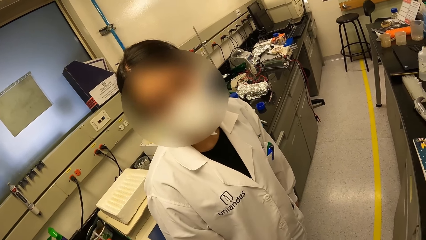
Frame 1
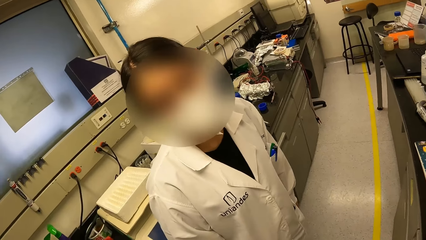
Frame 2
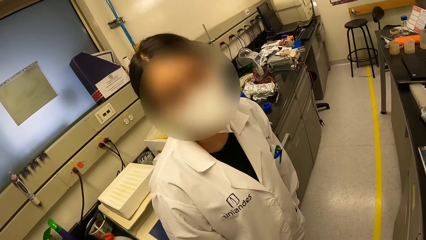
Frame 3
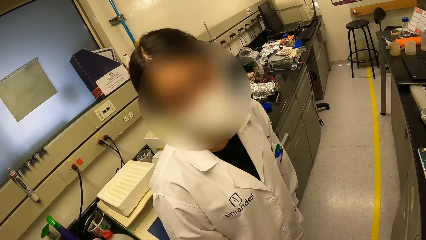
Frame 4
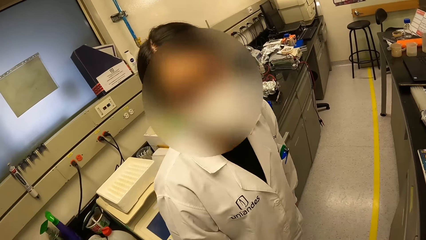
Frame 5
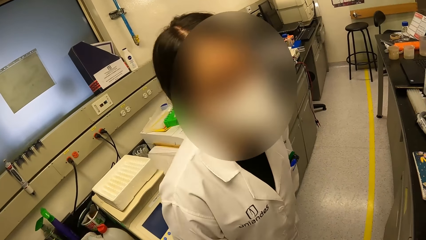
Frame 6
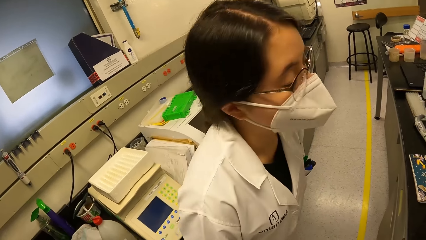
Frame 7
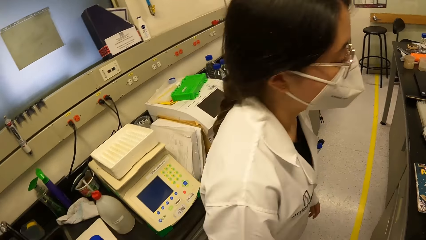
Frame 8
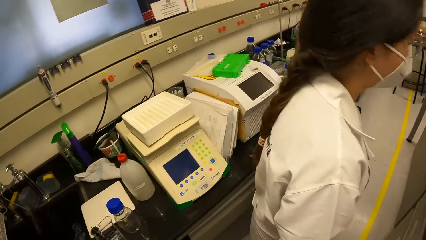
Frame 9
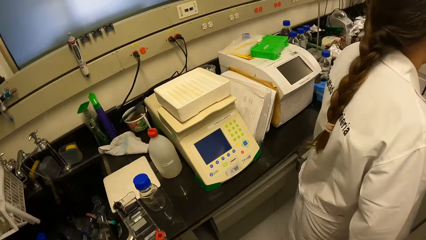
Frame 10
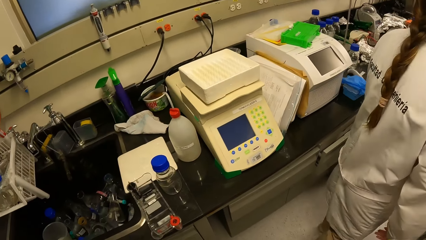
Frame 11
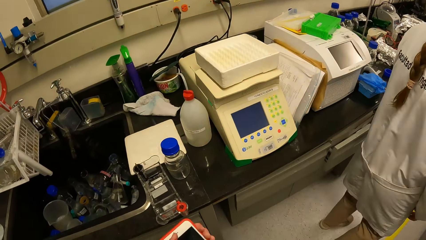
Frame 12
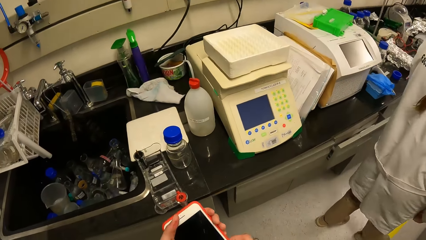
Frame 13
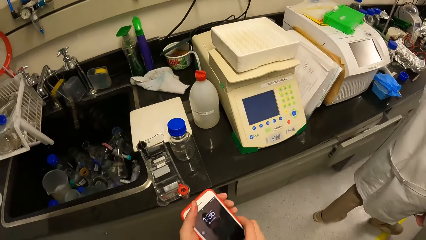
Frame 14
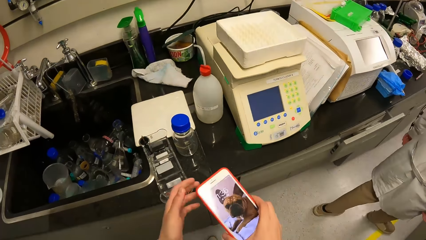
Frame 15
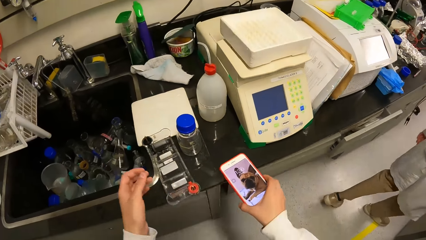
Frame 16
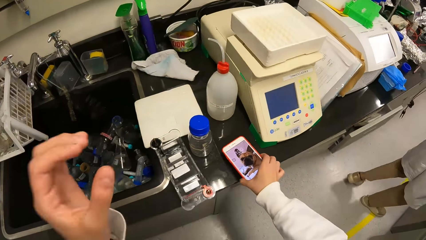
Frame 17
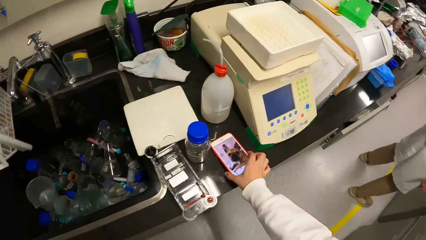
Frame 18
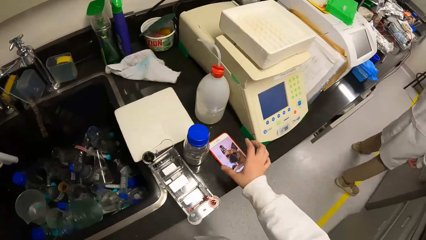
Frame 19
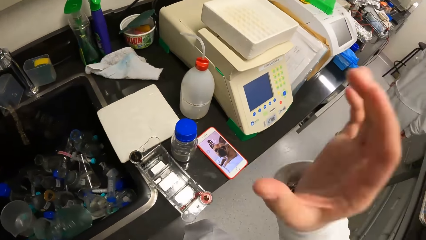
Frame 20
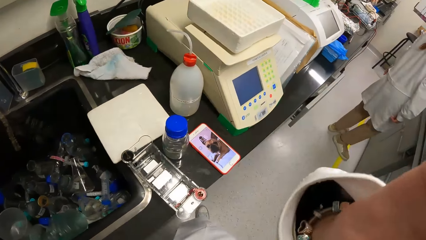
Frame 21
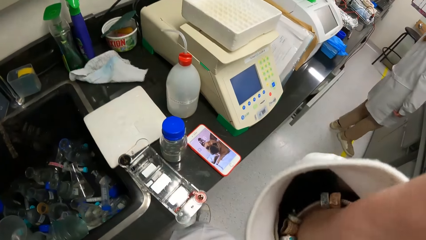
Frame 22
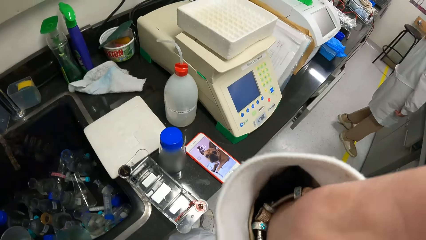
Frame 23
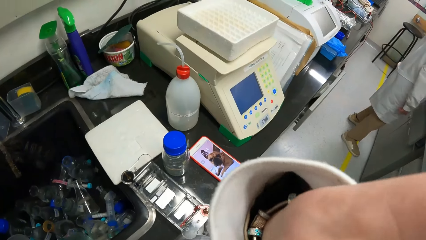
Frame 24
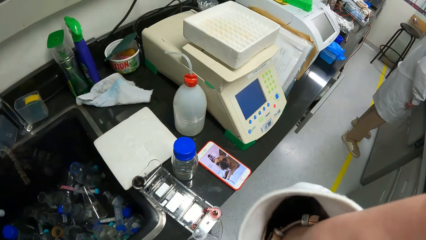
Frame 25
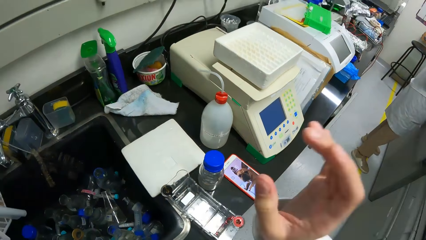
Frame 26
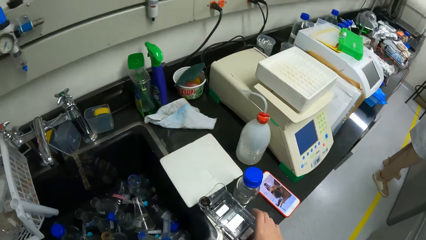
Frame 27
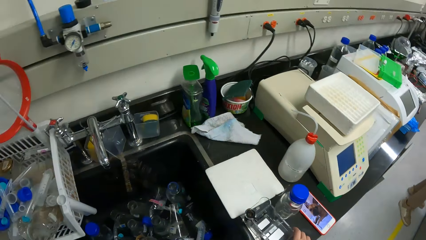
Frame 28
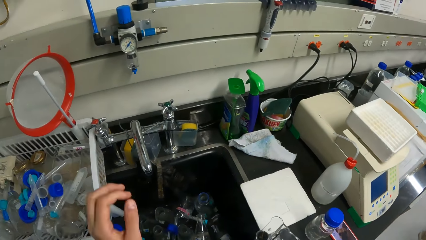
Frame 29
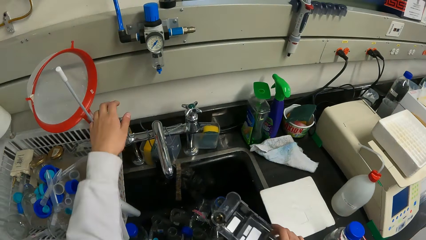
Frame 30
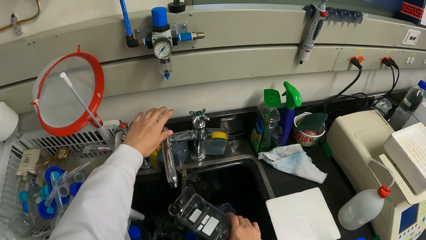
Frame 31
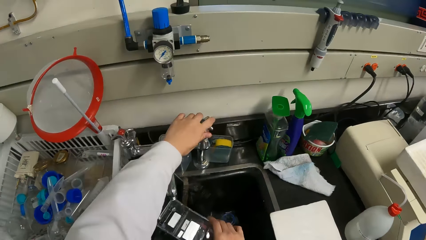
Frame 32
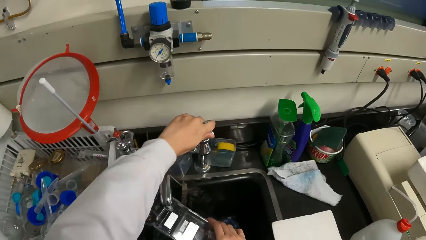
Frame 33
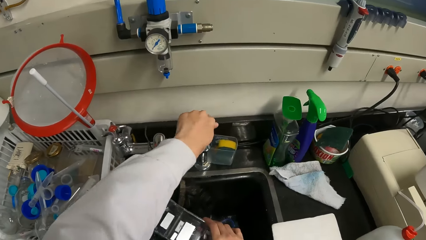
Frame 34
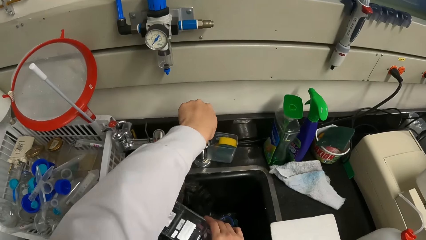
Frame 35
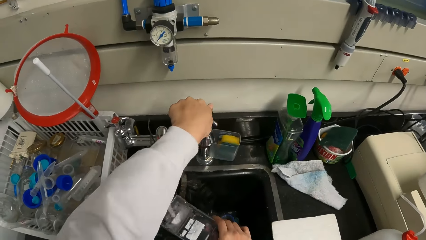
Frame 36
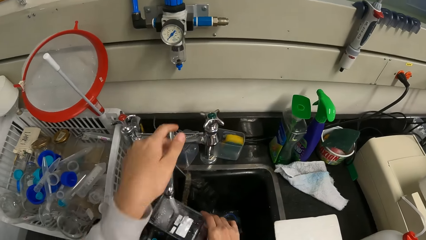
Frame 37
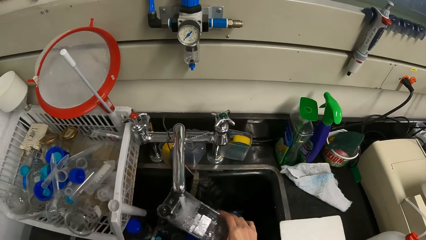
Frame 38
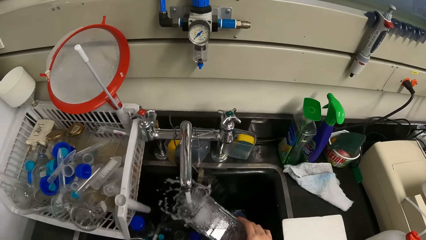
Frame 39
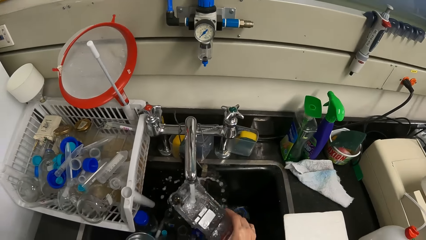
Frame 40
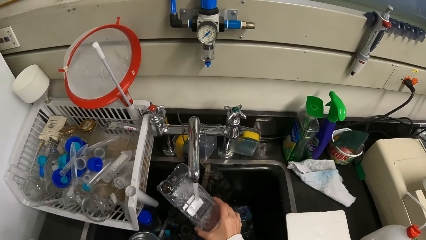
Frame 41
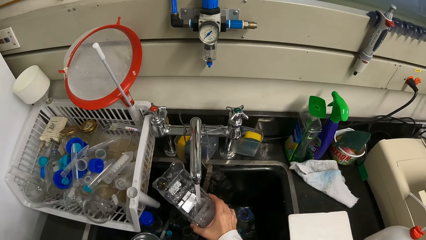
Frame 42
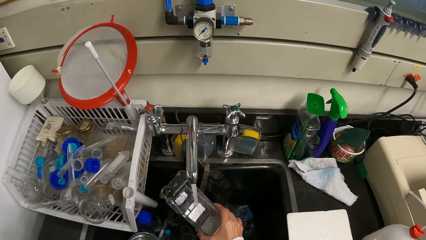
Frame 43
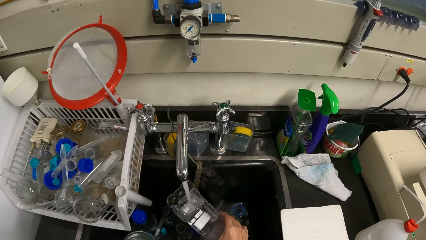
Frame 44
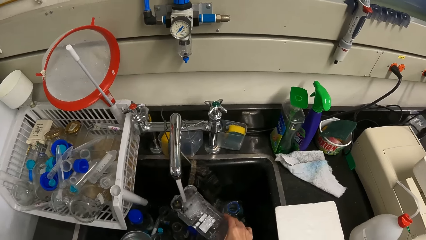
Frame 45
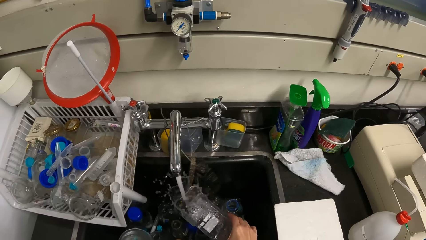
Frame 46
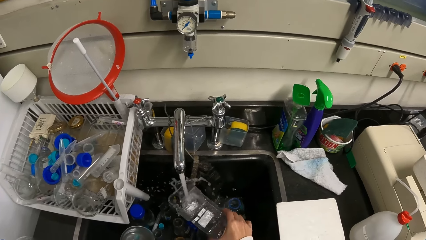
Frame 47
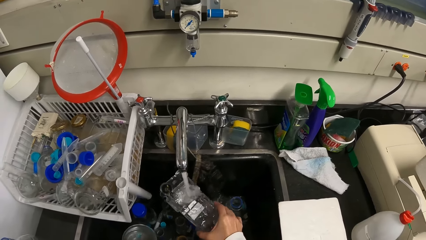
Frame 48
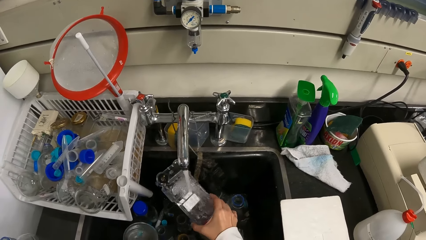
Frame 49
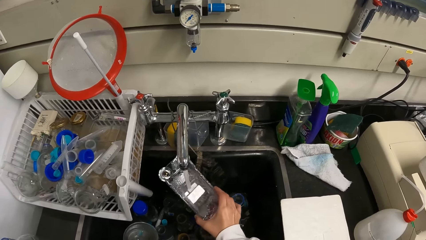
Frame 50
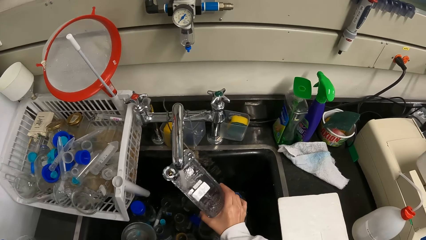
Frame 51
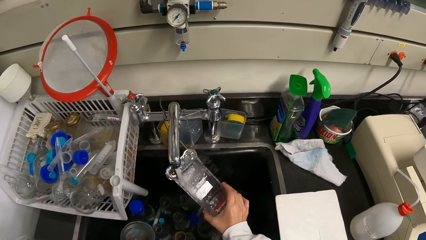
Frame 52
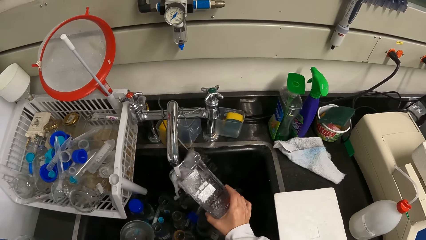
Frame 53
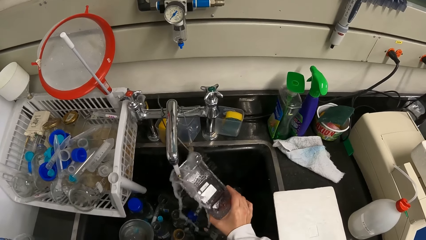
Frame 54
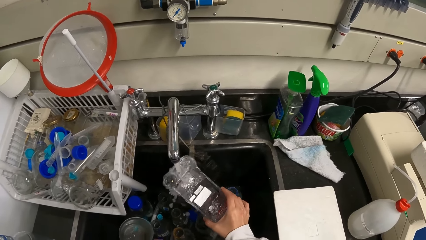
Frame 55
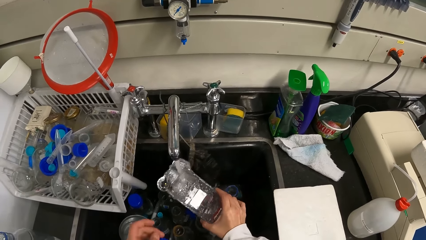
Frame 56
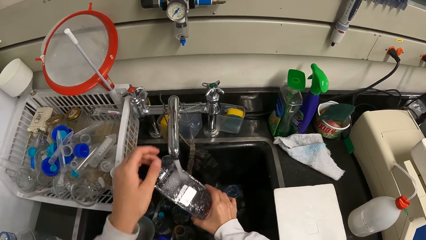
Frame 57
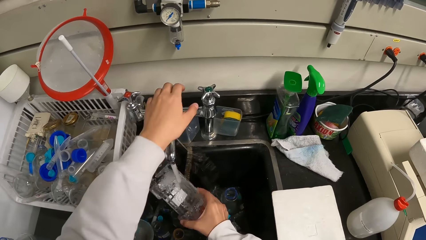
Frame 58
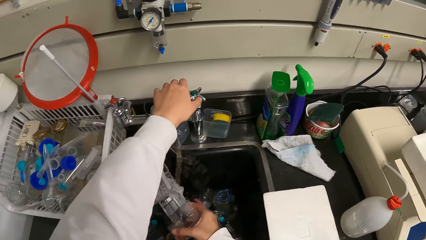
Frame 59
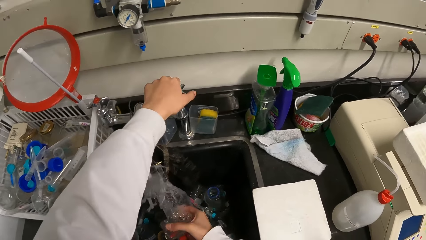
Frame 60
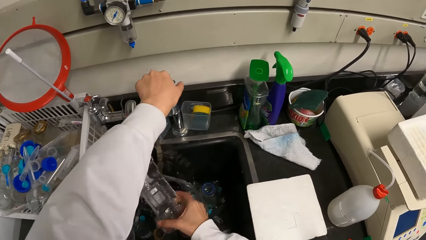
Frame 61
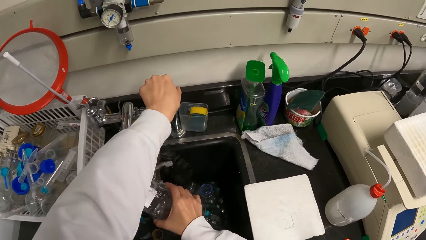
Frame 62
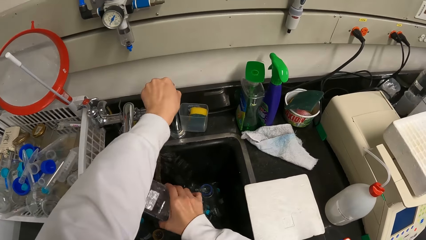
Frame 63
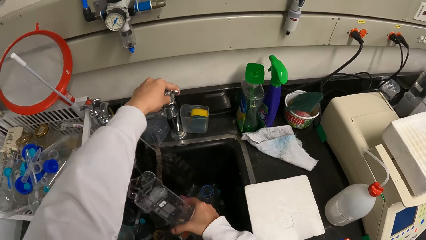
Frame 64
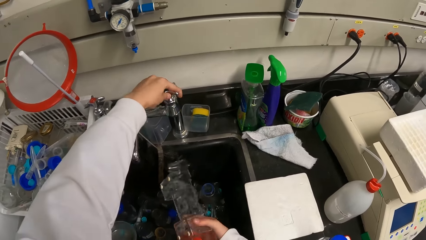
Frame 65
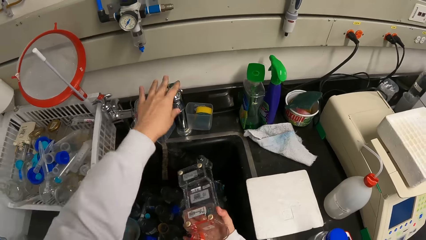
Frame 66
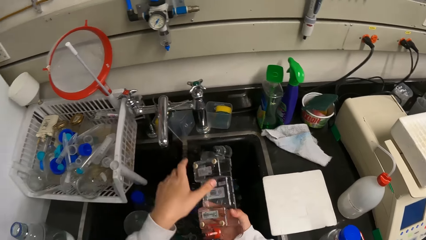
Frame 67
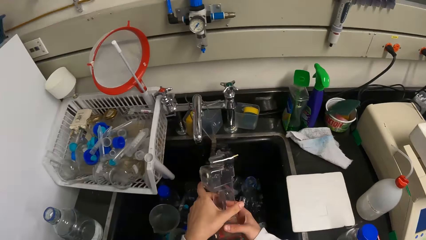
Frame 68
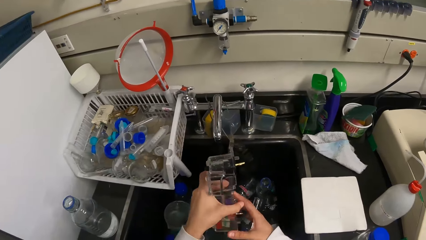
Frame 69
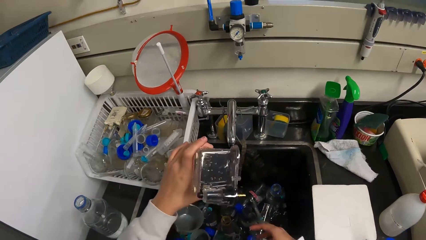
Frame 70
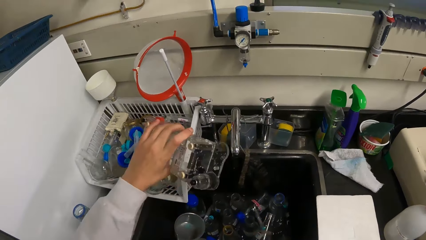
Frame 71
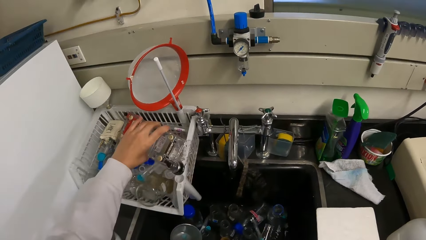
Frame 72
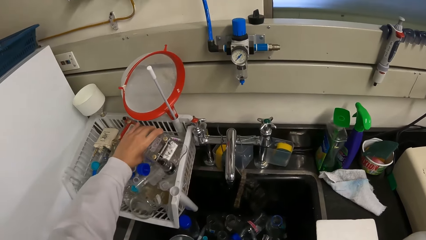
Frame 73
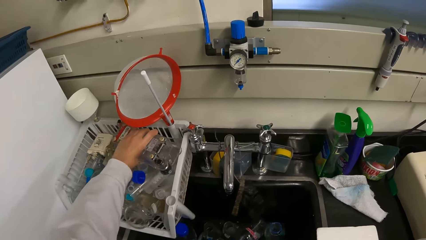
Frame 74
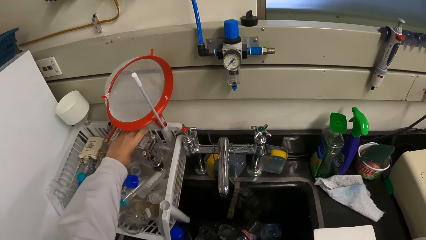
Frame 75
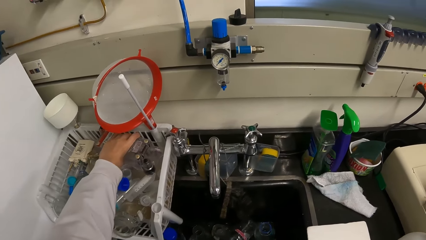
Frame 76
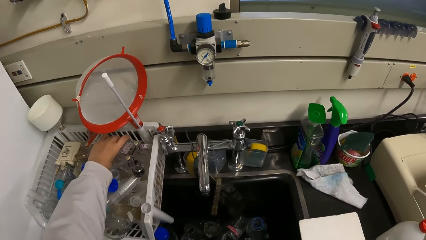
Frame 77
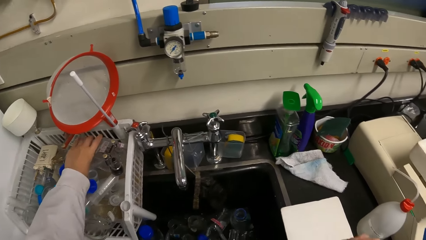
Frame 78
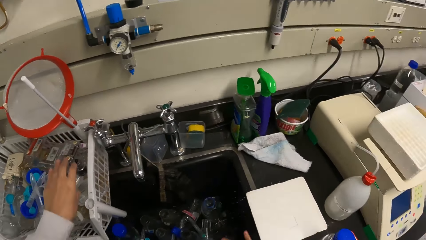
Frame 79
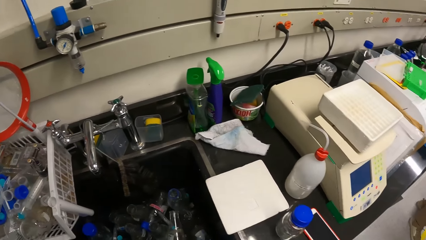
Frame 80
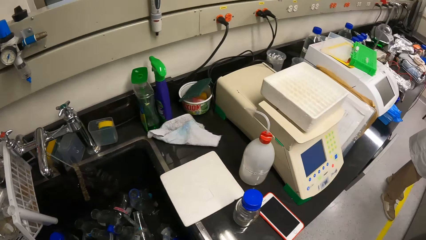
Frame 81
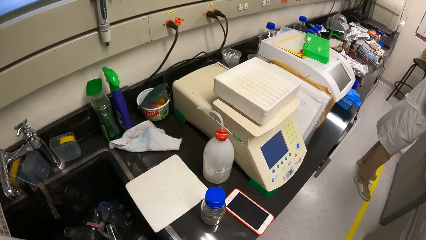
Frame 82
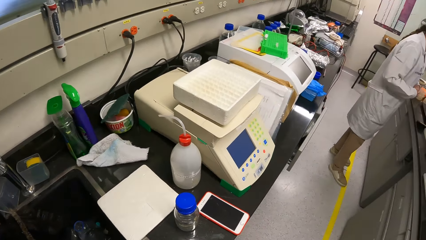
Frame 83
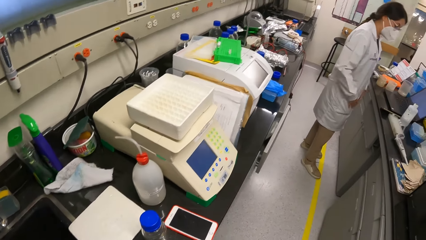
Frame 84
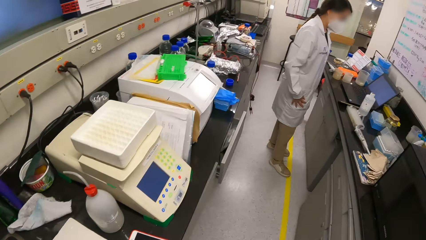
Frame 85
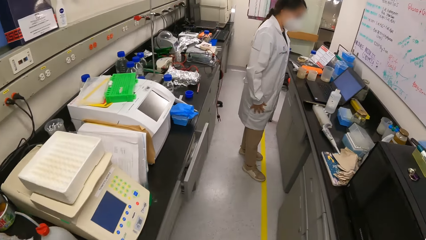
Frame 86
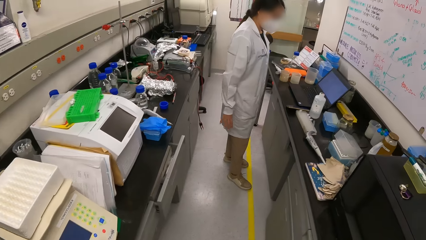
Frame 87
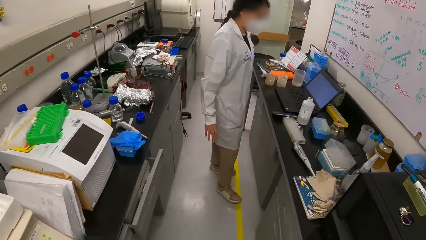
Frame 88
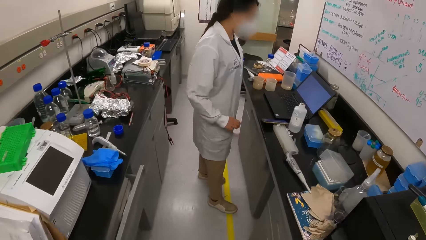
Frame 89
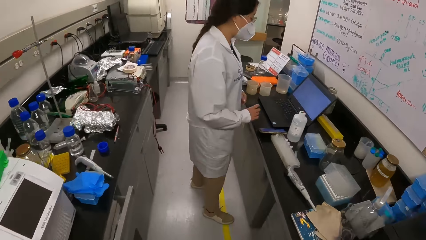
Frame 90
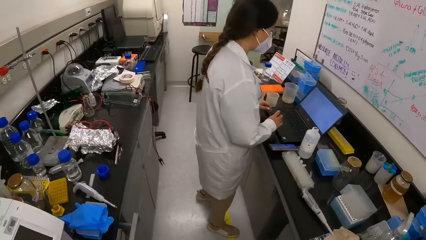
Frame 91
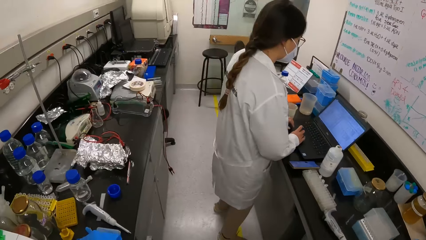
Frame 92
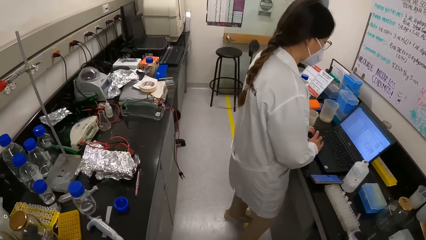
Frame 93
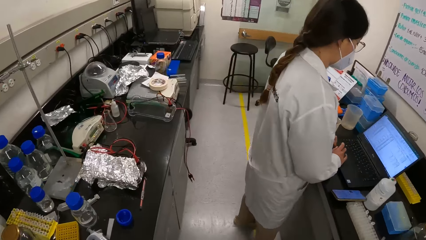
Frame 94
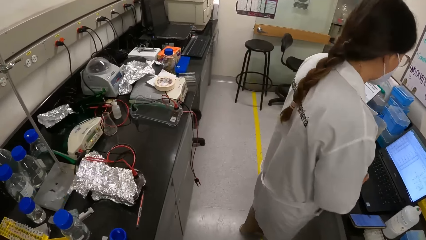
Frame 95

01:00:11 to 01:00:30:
A person walks in a laboratory. The camera wearer holds a phone. He puts the phone on the counter top. He fixes a camera with his hands. He picks up a container of specimen. He opens a faucet, rinses the container and closes the faucet. He exchanges the container on the other hand. He puts the container on the rack. He looks around and walks in the laboratory. The person uses a computer.
